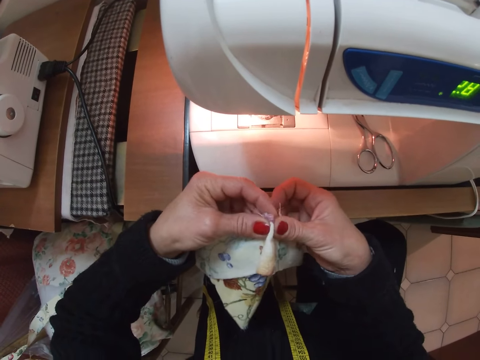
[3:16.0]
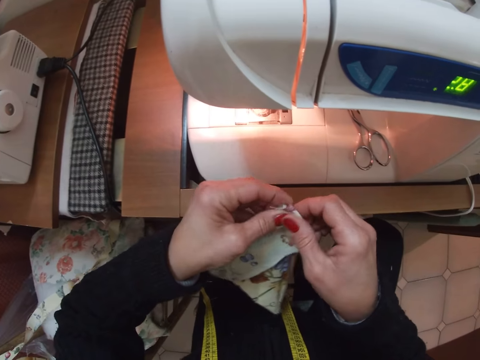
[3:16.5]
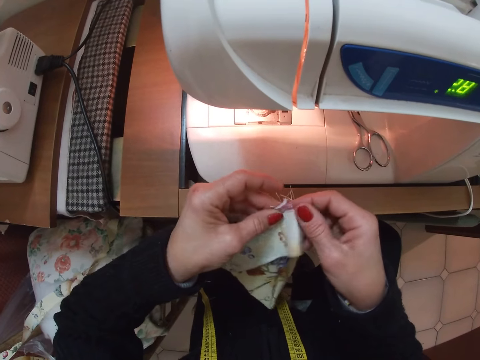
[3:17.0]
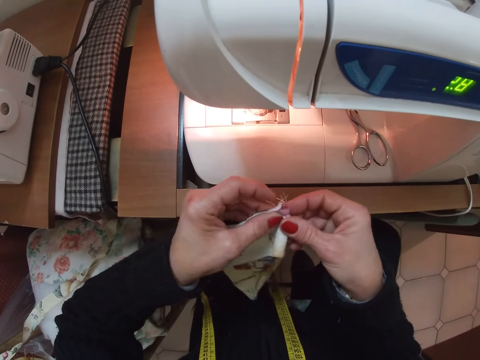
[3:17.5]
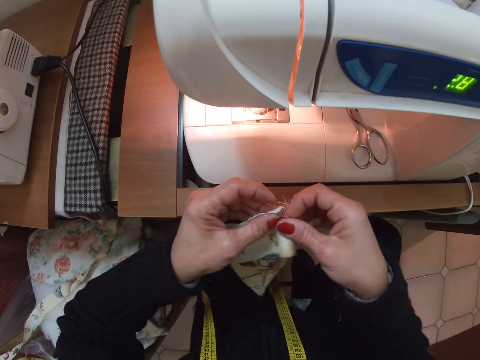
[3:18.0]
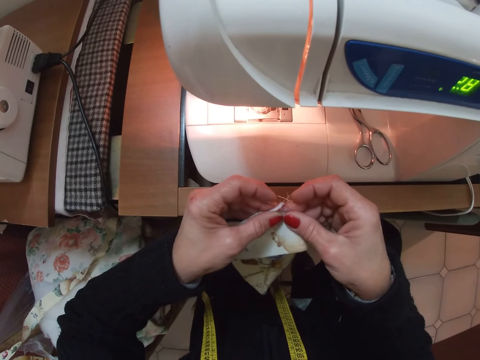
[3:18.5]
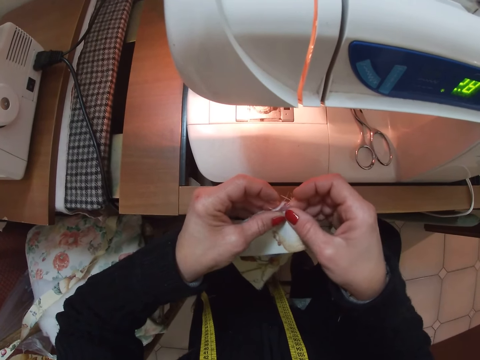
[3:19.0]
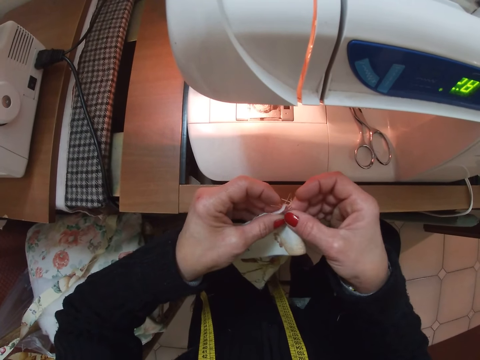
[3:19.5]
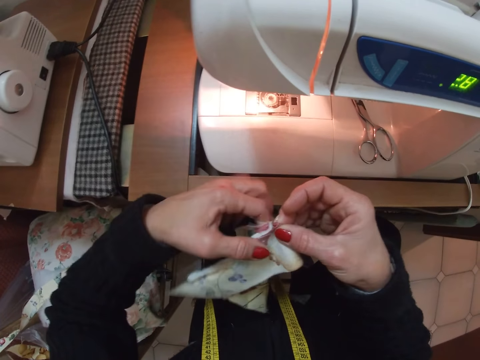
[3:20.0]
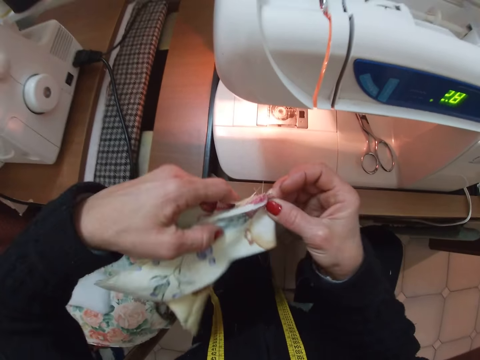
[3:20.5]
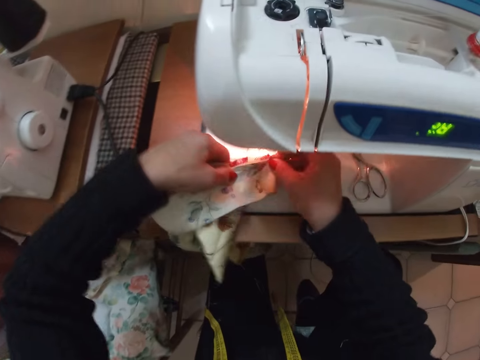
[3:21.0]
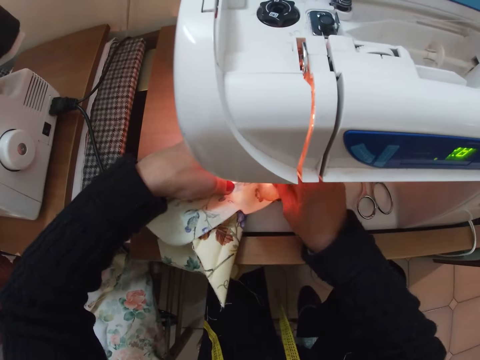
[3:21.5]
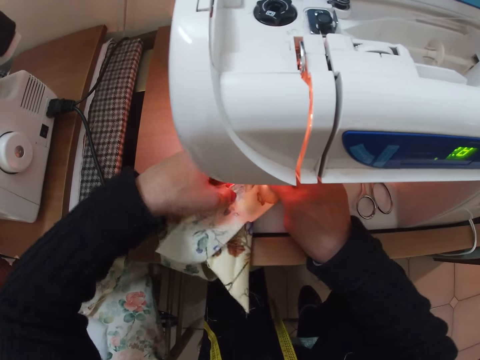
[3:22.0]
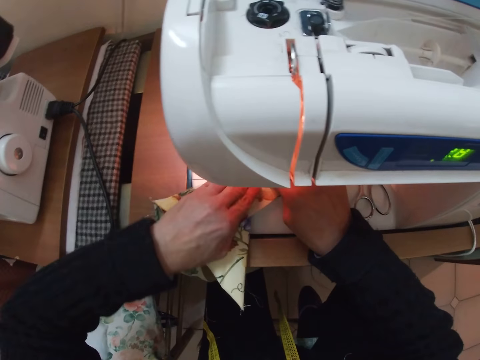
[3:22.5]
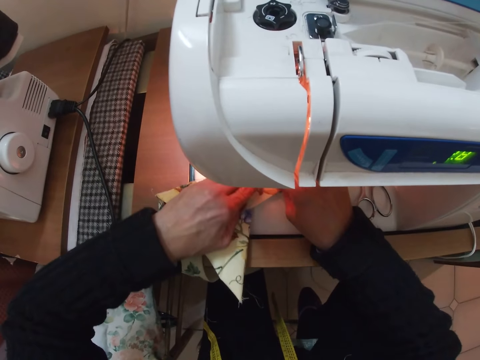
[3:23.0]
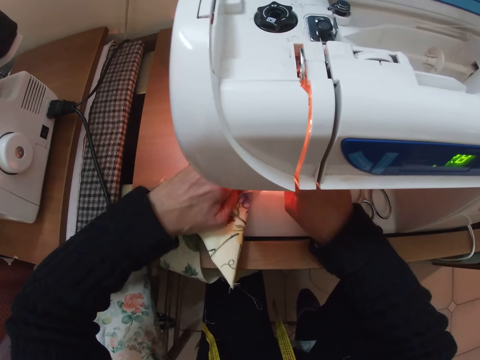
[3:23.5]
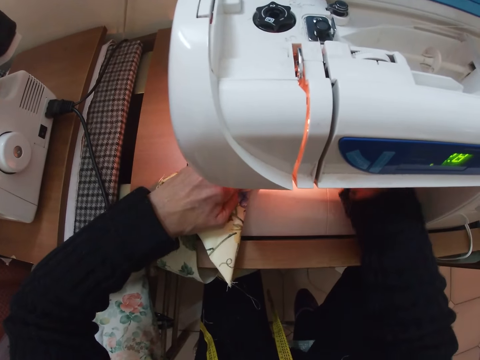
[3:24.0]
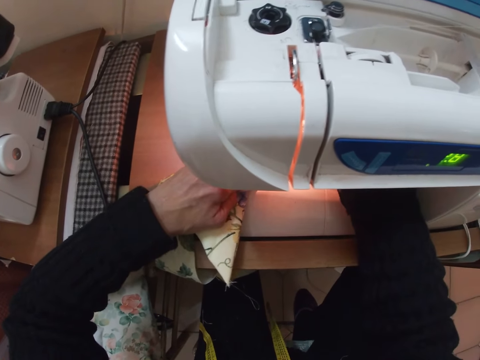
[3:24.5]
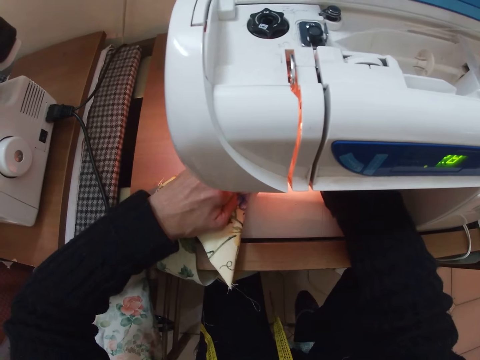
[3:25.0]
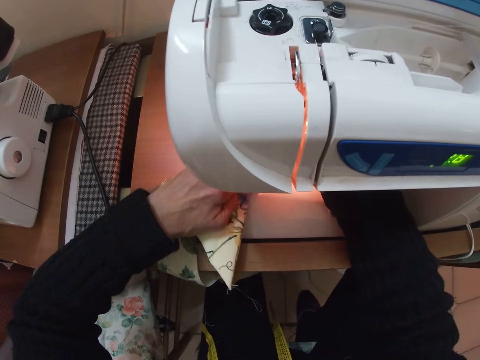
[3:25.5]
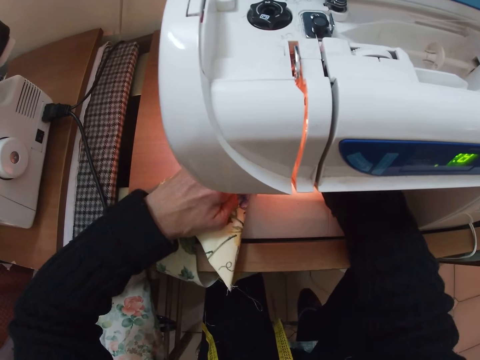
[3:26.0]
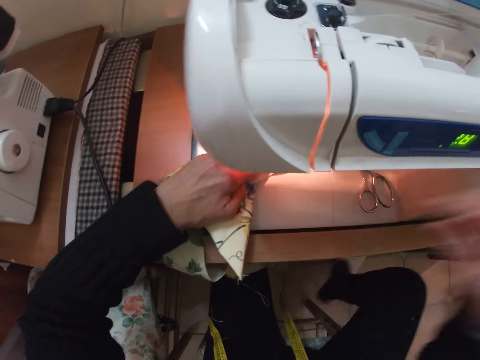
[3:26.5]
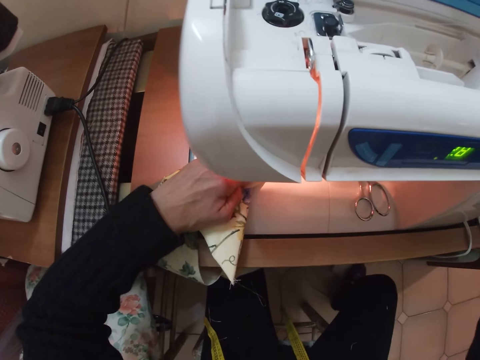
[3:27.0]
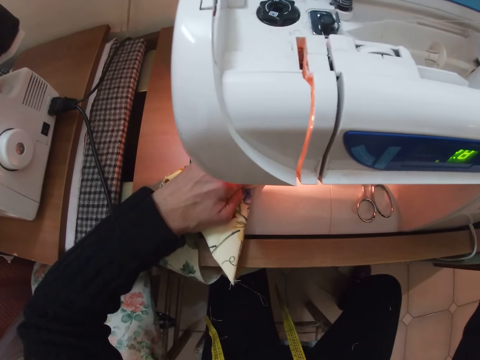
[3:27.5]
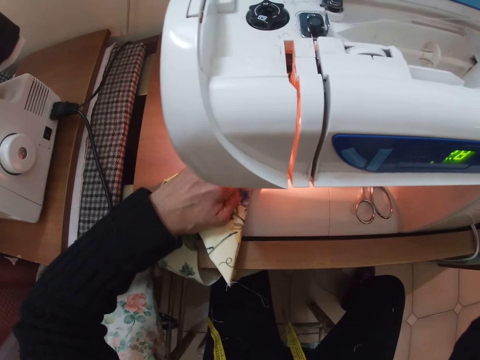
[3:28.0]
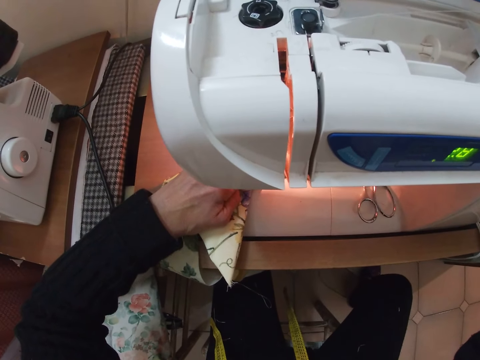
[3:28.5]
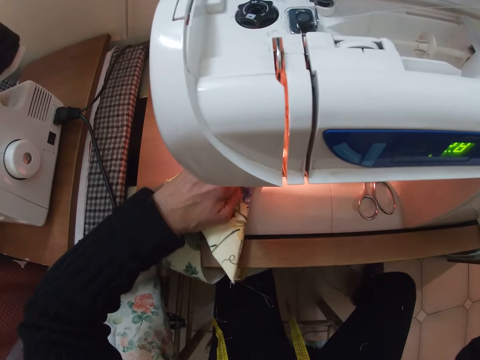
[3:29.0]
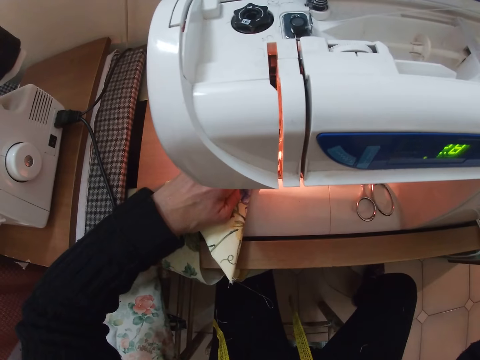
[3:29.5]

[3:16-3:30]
The camera wearer places the cloth on the sewing machine. She adjusts a part of the sewing machine with her right hand. She sews the piece of cloth.

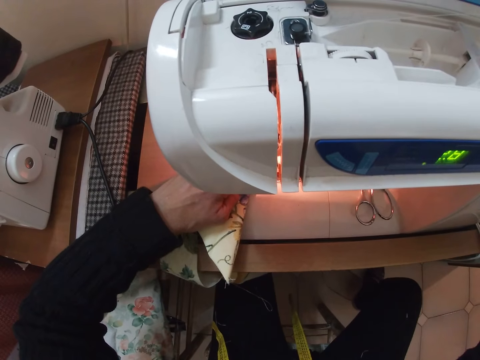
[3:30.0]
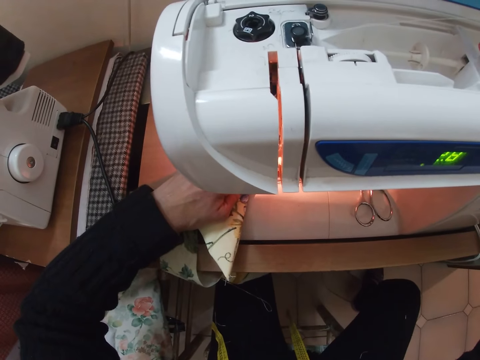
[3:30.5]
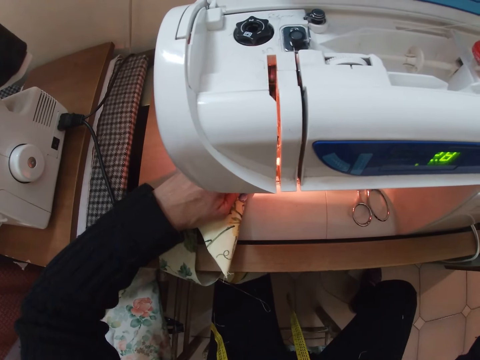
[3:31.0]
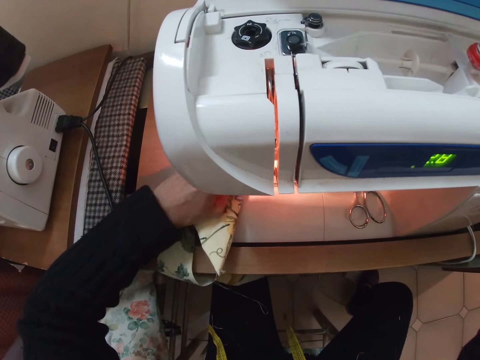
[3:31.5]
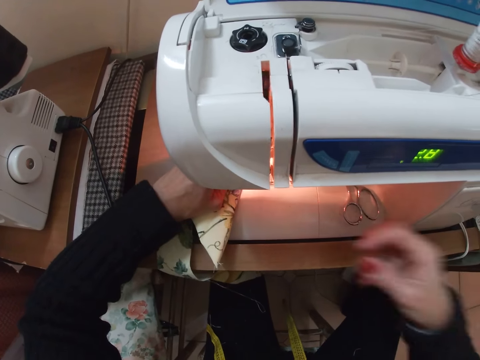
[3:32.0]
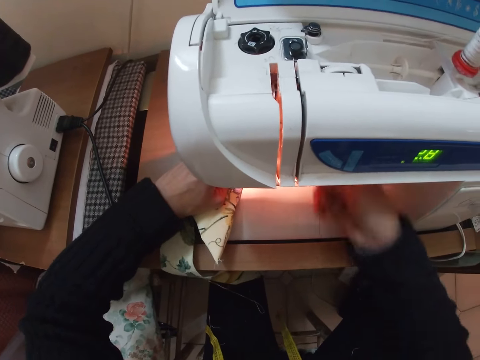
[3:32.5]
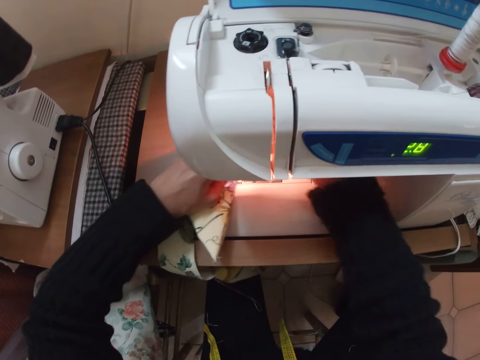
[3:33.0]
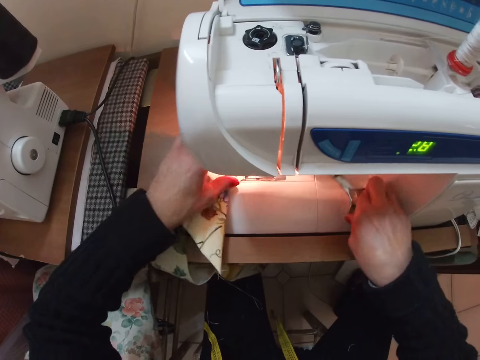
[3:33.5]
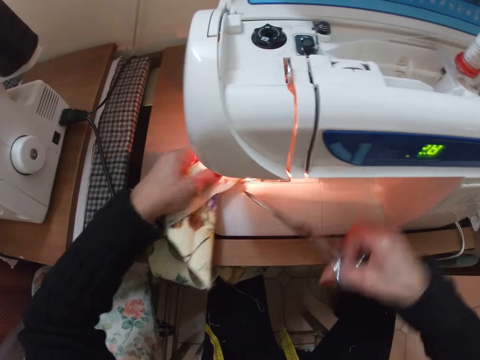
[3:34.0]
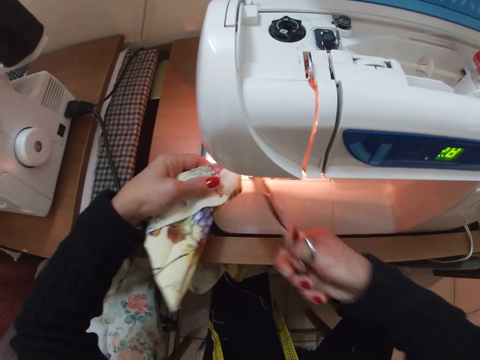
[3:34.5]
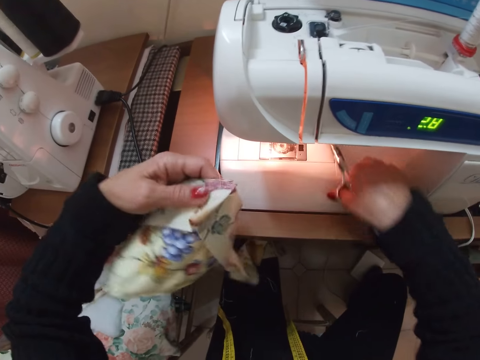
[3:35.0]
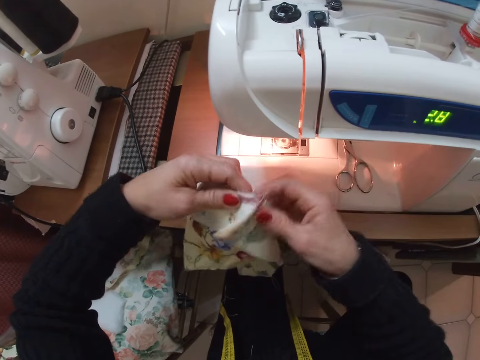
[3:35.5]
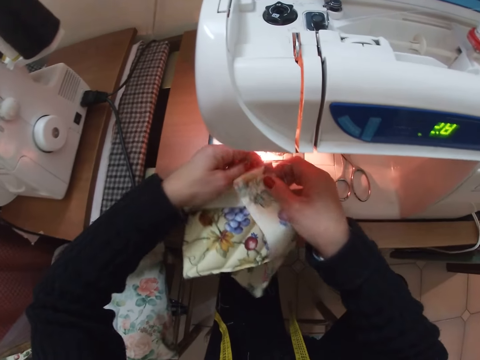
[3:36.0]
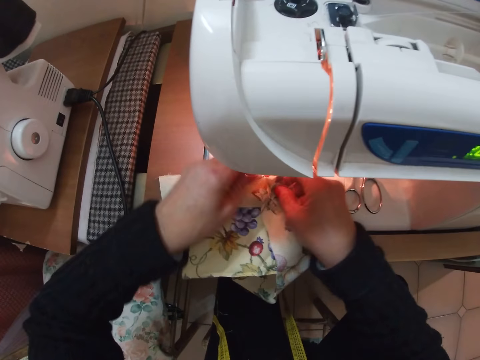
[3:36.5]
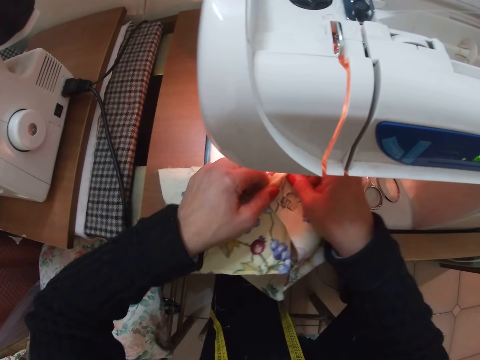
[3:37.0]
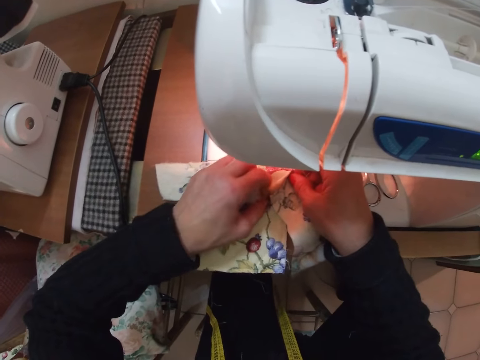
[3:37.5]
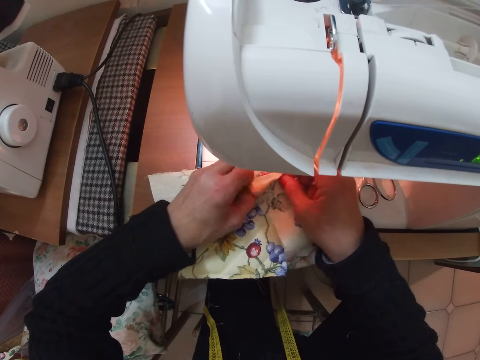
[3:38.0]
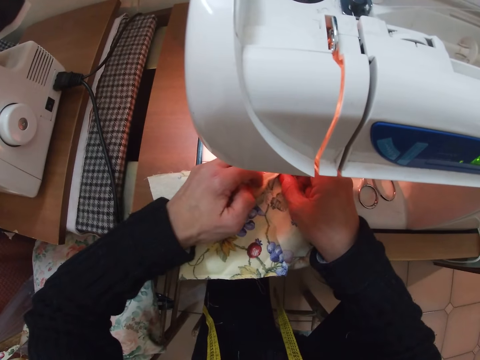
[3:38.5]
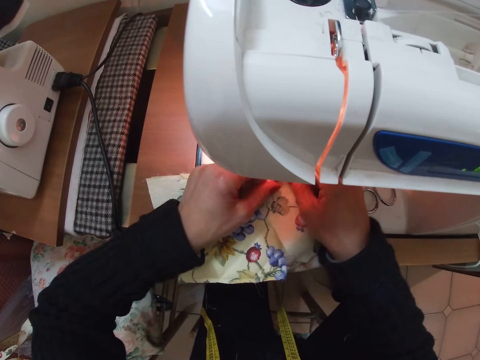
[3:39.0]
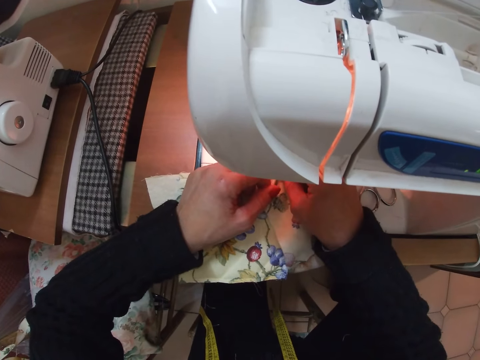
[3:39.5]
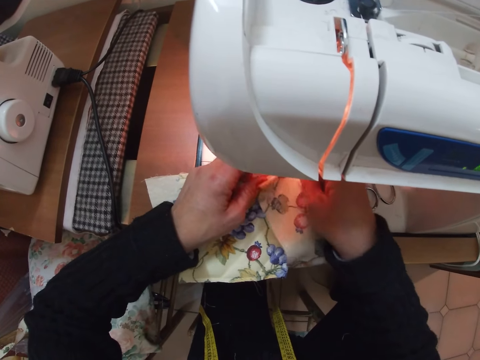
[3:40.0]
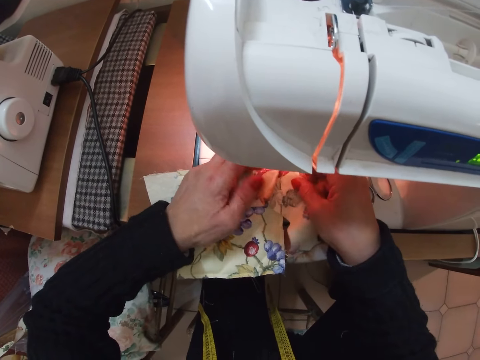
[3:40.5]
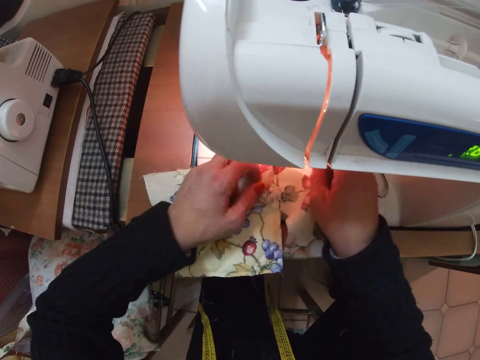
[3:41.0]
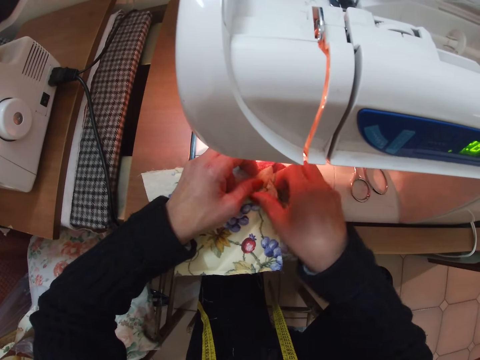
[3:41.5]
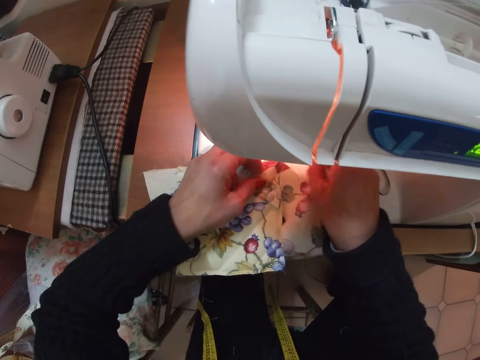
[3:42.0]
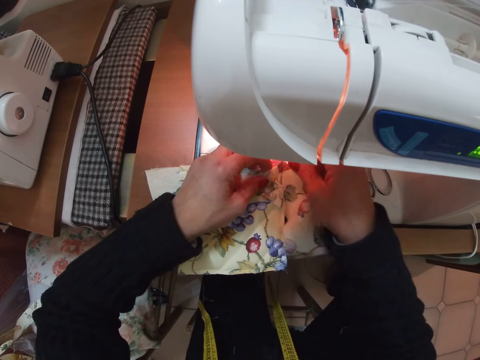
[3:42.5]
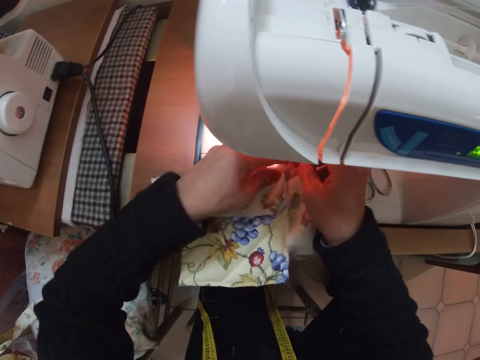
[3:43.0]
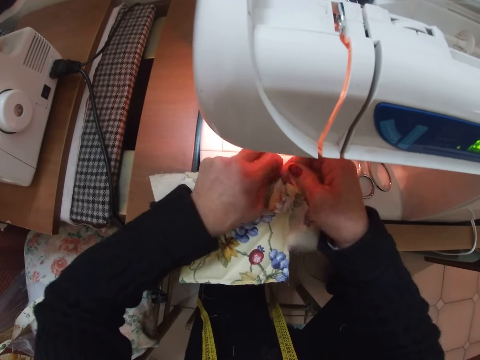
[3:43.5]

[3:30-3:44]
The camera wearer sews the cloth with the sewing machine. She picks up the scissors with her right hand. She trims the cloth with the scissors. She cuts the thread from the piece of cloth. She removes the piece of cloth from the sewing machine. She drops the scissors on the sewing machine. She puts the piece of cloth on the sewing machine. She adjusts the cloth on the sewing machine with both hands. She folds the piece of cloth.
